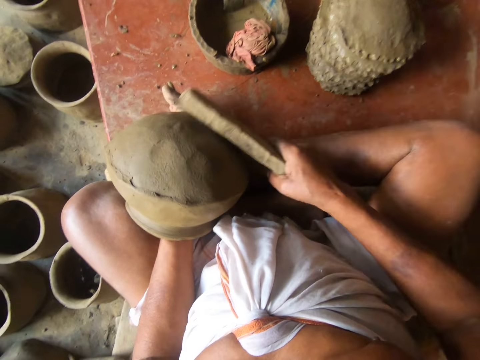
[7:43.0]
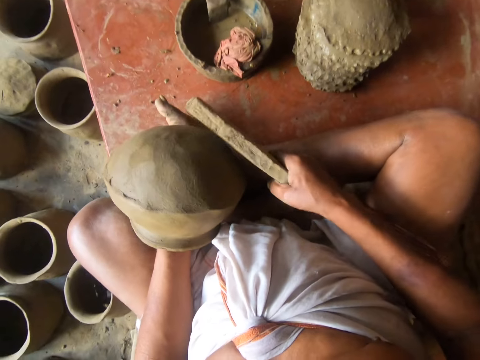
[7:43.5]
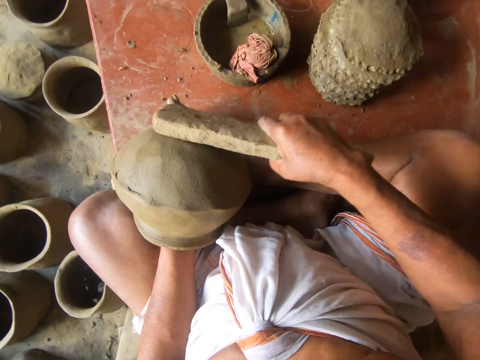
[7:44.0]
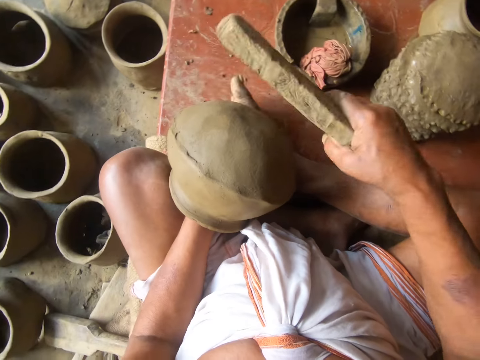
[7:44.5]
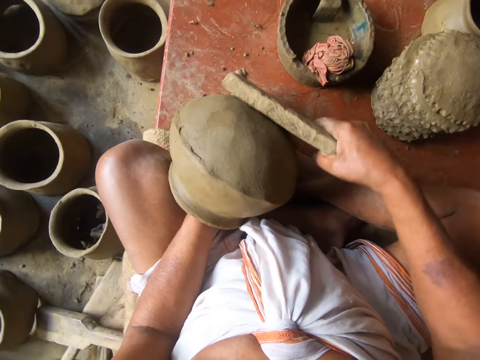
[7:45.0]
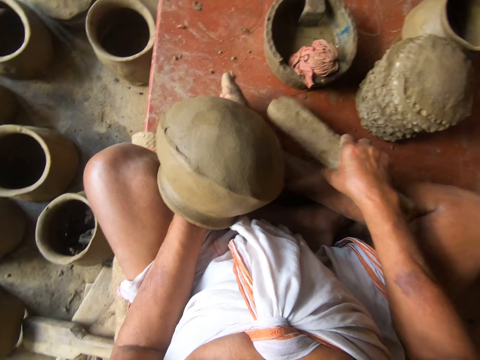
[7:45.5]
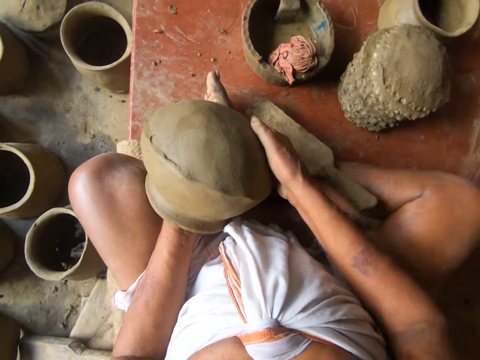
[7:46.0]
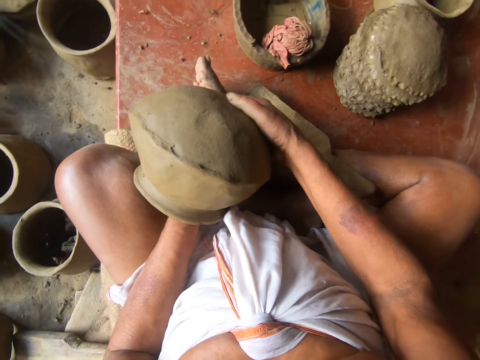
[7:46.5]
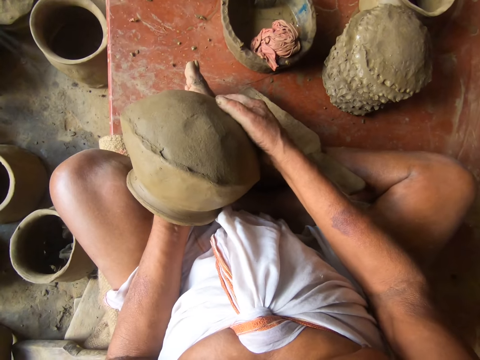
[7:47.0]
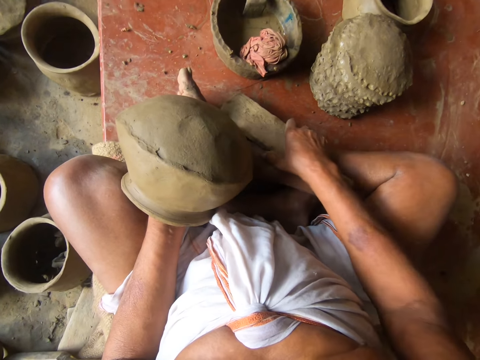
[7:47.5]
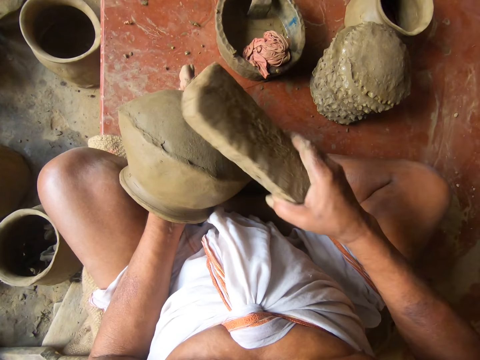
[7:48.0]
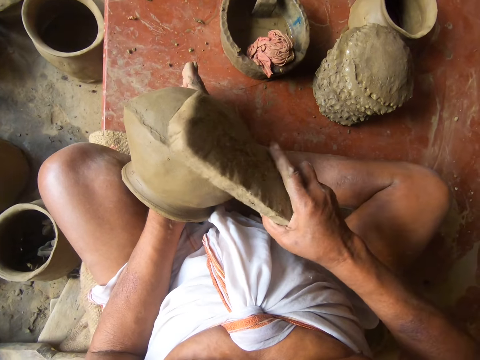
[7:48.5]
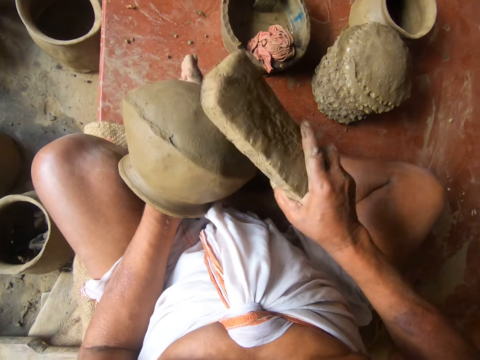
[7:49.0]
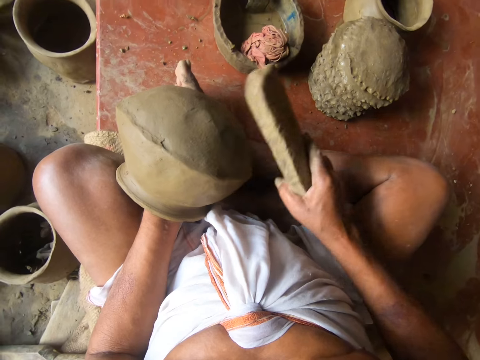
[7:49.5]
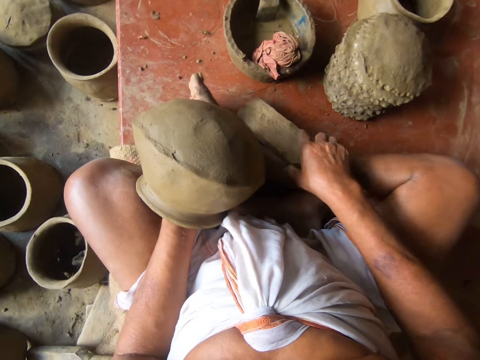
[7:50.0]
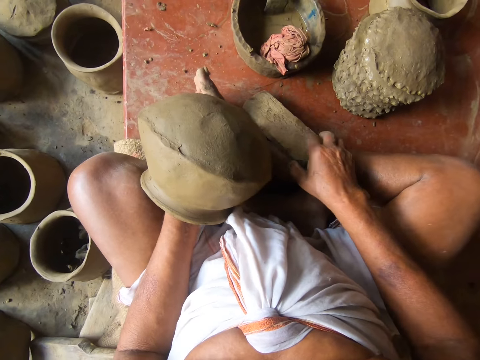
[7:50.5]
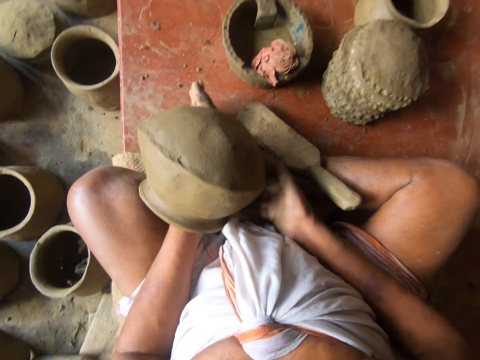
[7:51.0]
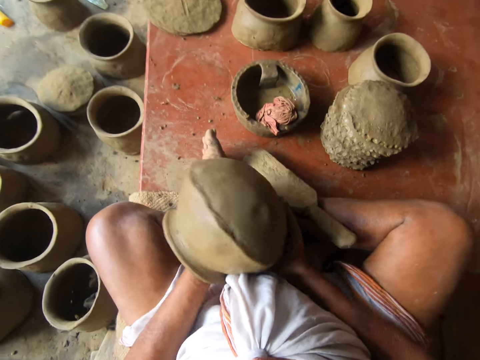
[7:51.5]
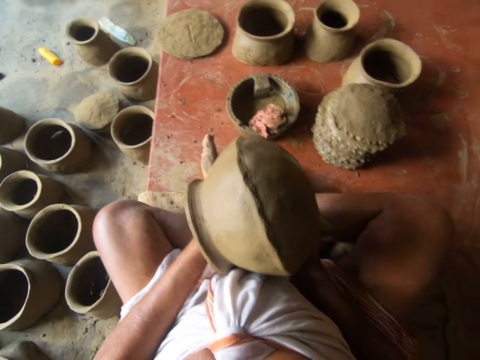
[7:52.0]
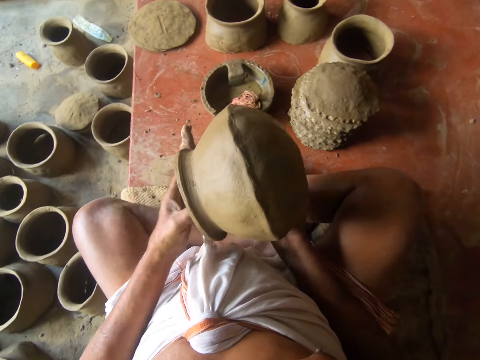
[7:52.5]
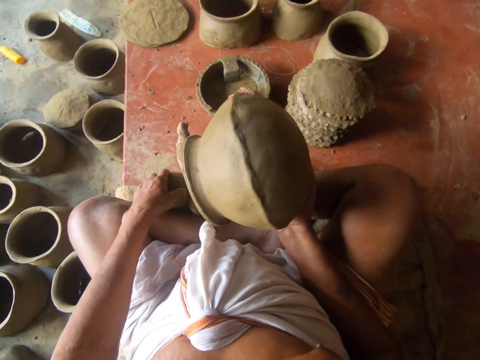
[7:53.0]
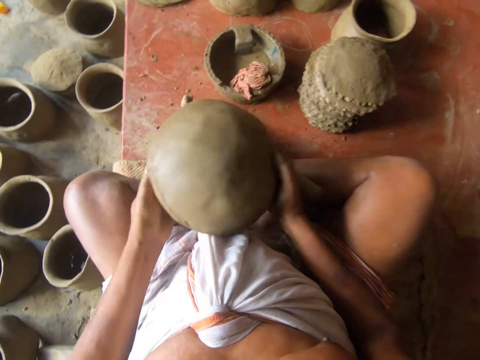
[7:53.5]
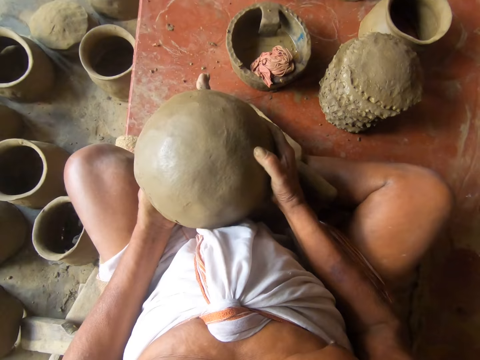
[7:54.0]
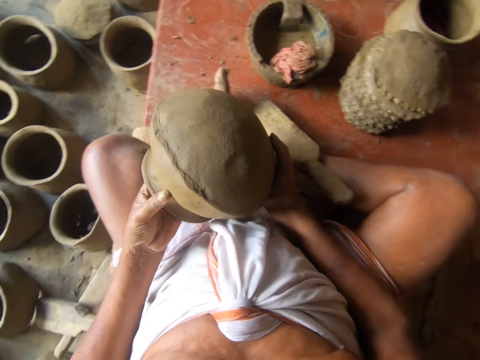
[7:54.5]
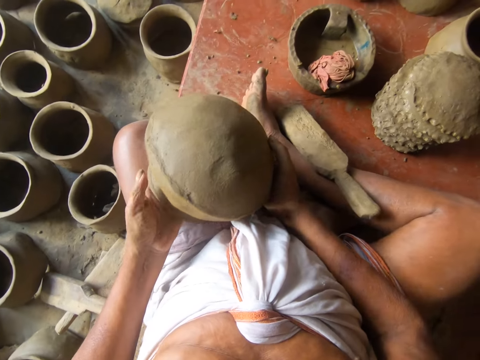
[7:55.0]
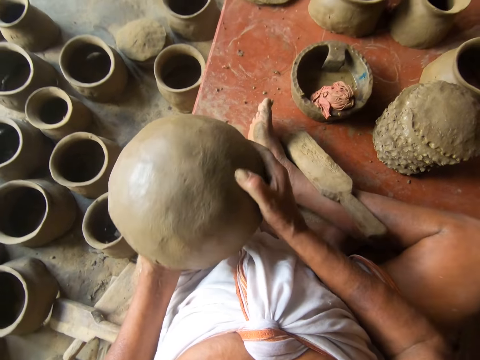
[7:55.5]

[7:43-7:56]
The camera wearer puts the mortar down. They touch the mold with the right hand. They turn the pot. They pick up the mortar with the right hand. They mold the clay piece with the wood. They hit the mold with the mortar. They put the mortar down. They lift the mold pot.

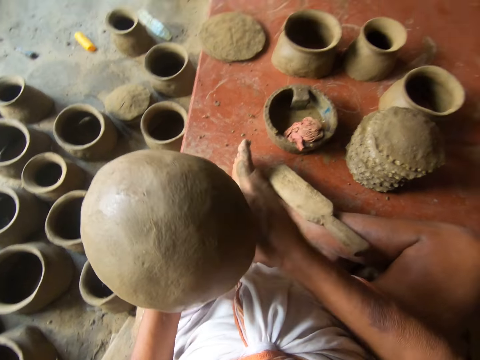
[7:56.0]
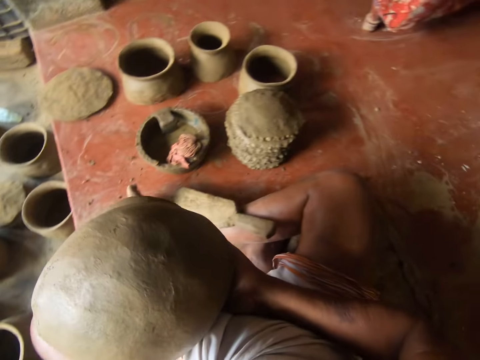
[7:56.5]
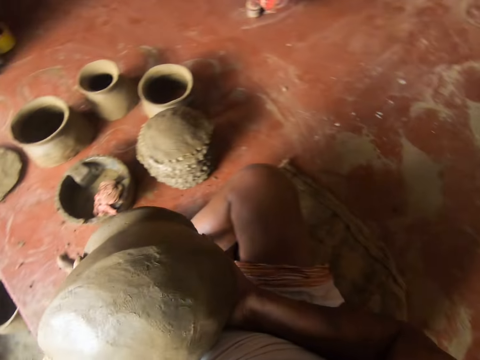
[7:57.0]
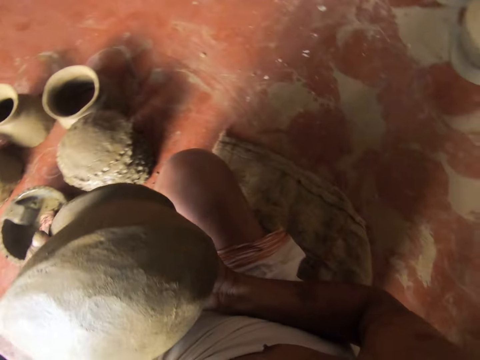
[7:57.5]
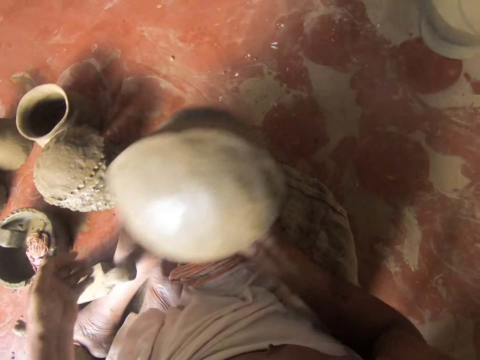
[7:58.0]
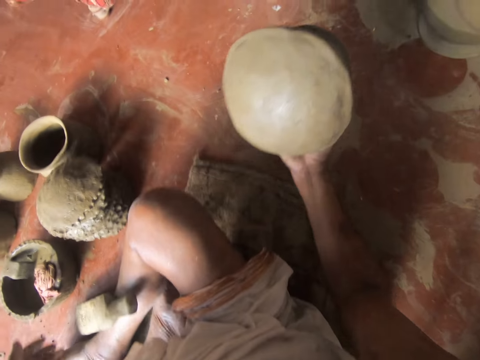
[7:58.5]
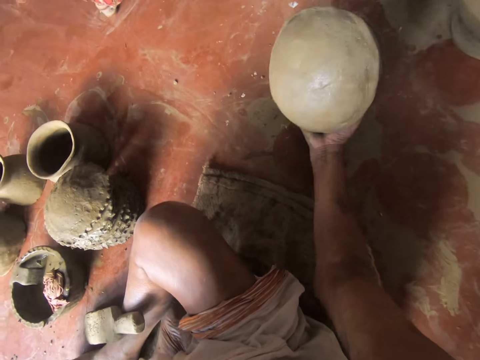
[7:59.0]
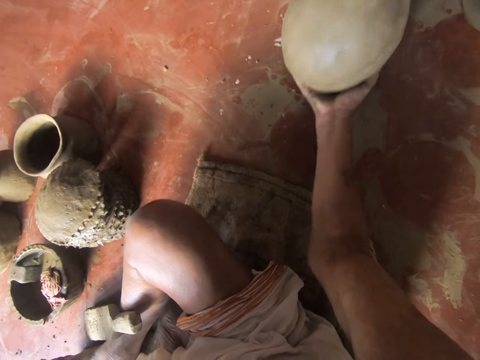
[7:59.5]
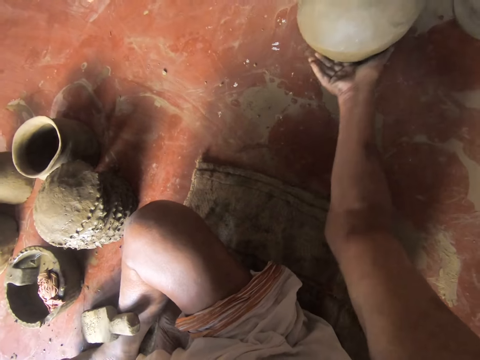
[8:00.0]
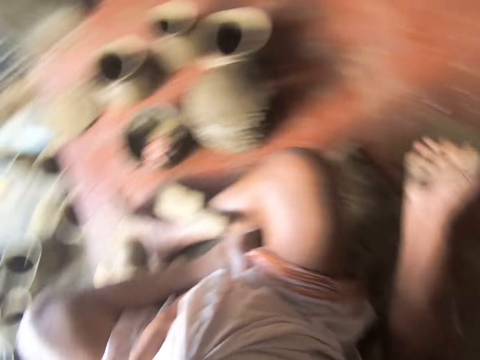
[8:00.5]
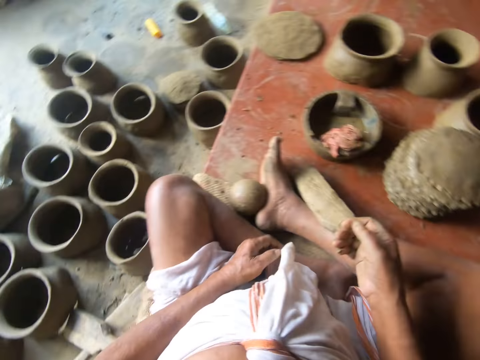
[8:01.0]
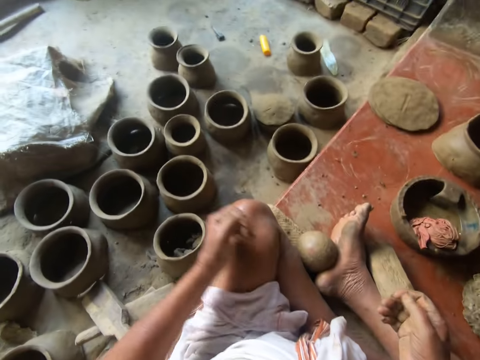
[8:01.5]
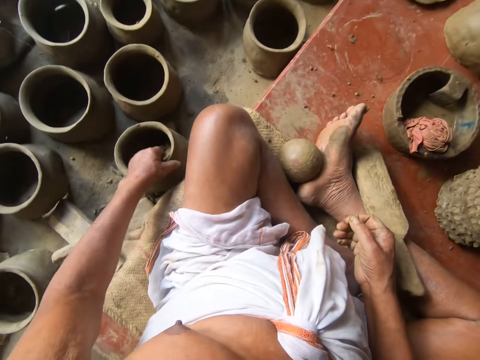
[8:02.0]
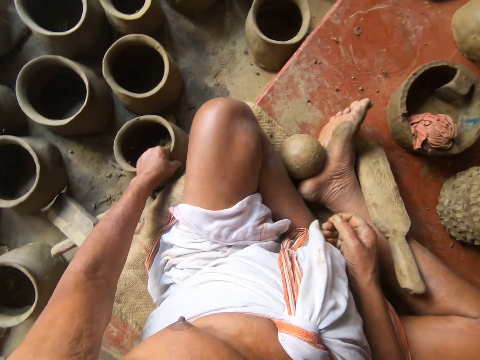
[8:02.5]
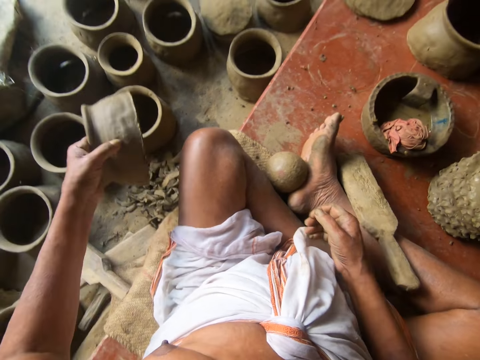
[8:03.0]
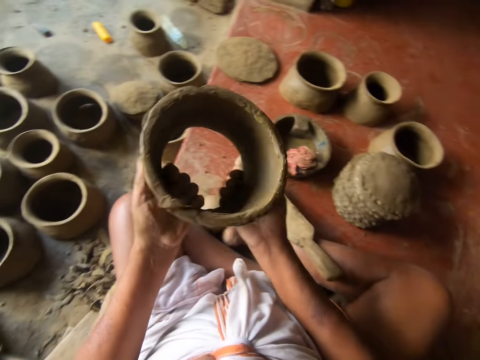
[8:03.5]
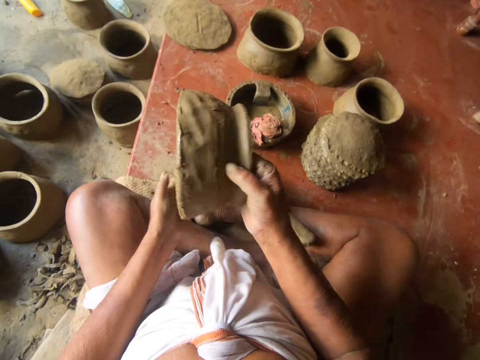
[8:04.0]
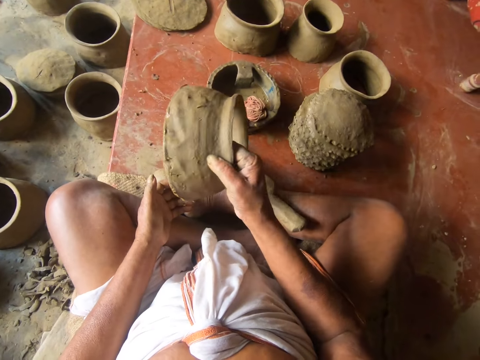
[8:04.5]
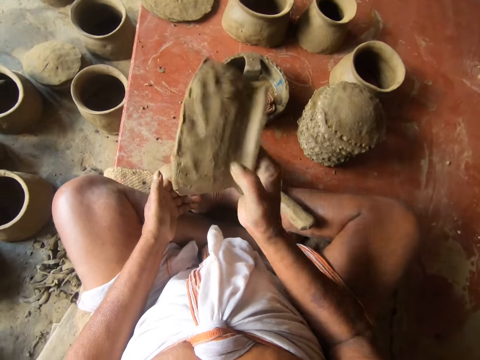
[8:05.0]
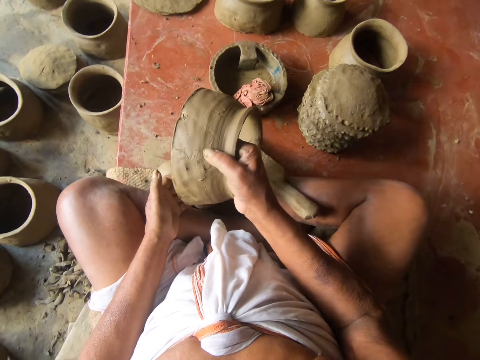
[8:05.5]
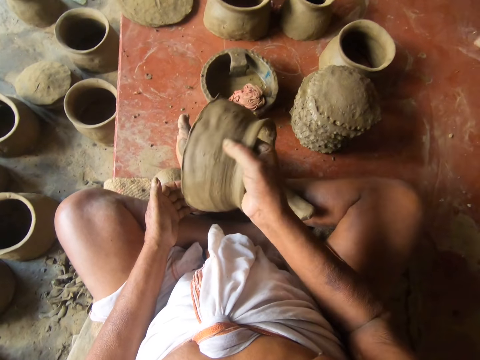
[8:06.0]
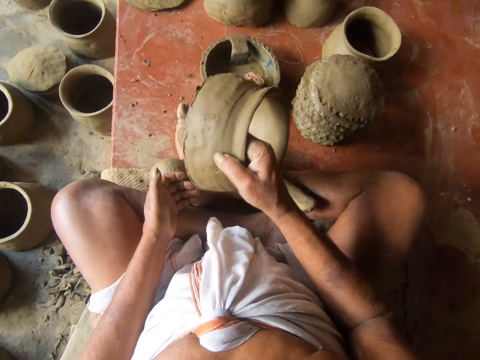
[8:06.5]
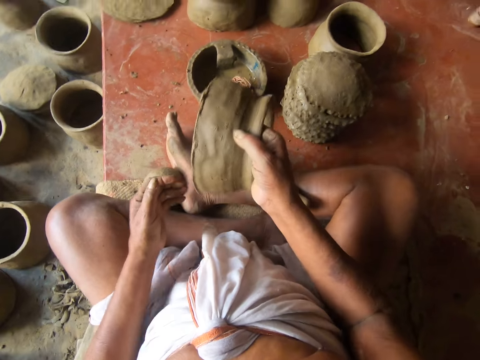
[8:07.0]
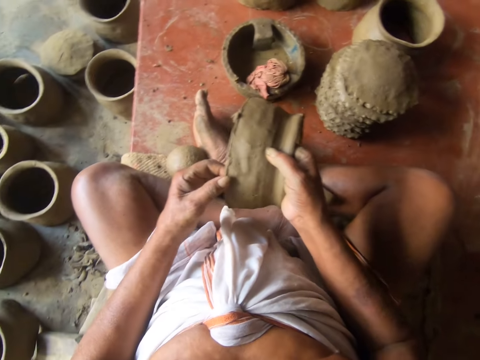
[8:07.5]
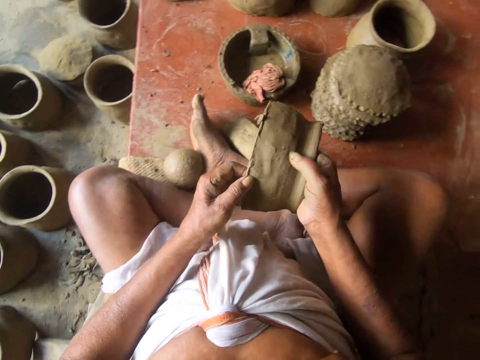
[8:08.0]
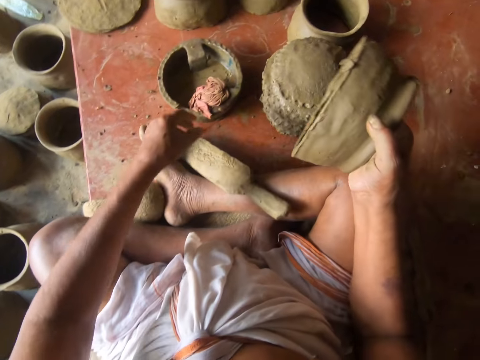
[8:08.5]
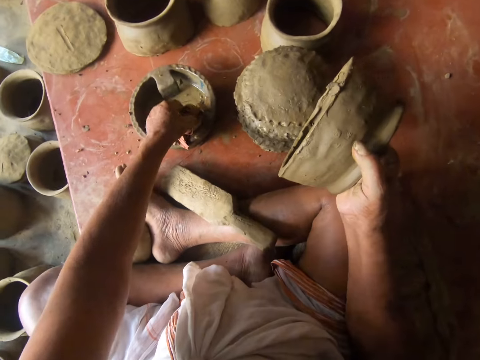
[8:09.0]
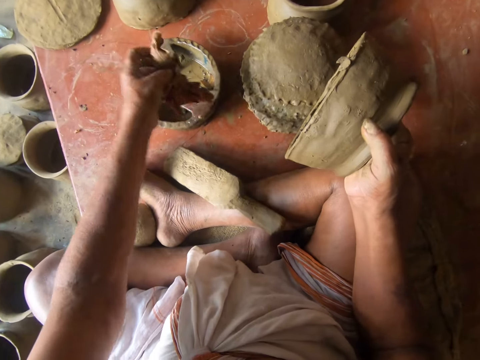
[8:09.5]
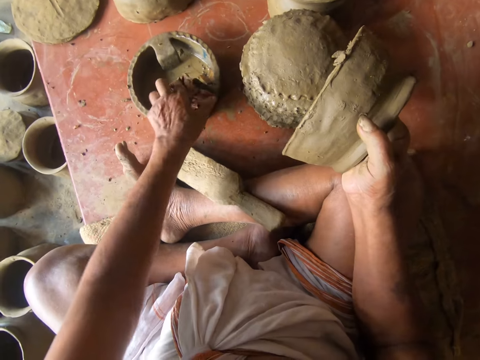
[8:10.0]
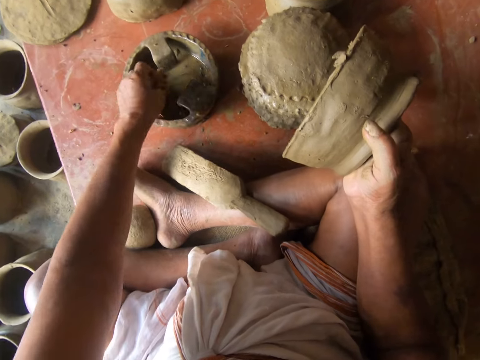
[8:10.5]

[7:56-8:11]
The camera wearer places the clay pot on the floor. They pick up another clay pot piece with the left hand. They throw the mold on the right hand. They flip the pot piece. They pick up a piece of cloth with the left hand.
